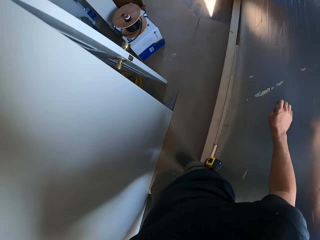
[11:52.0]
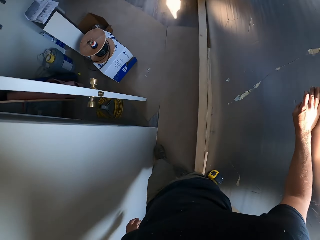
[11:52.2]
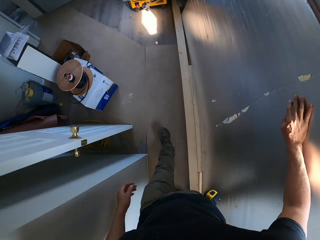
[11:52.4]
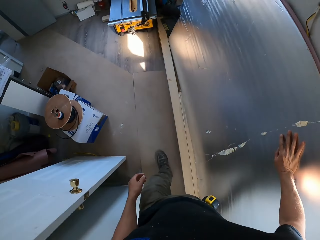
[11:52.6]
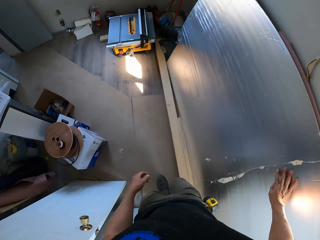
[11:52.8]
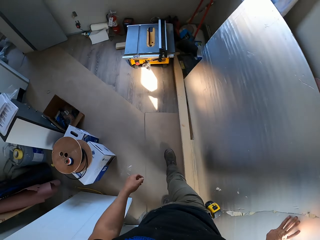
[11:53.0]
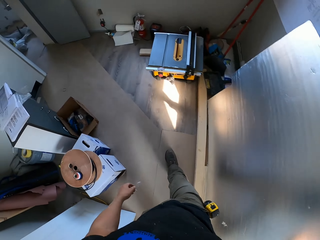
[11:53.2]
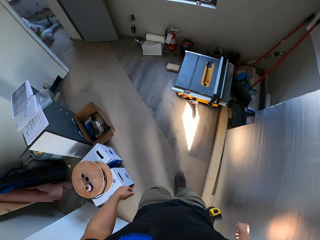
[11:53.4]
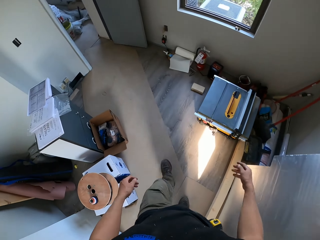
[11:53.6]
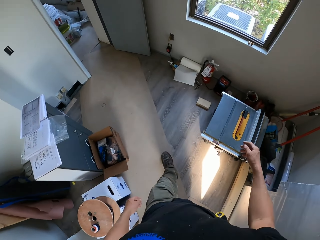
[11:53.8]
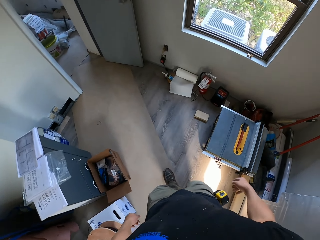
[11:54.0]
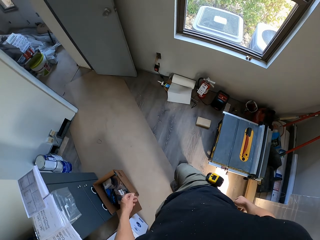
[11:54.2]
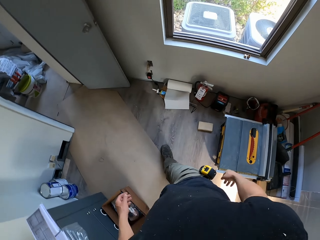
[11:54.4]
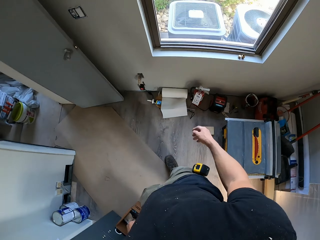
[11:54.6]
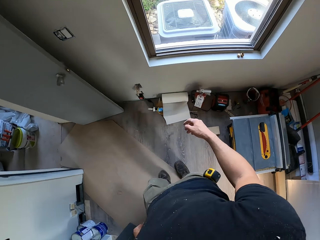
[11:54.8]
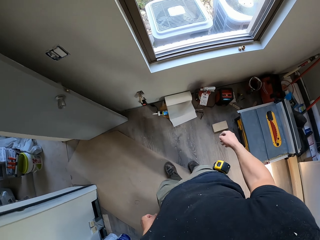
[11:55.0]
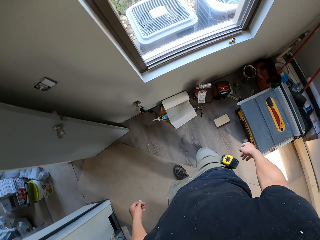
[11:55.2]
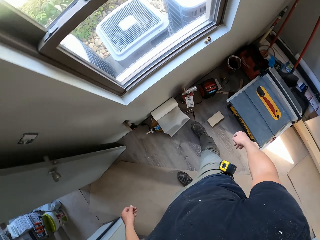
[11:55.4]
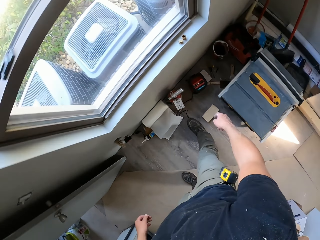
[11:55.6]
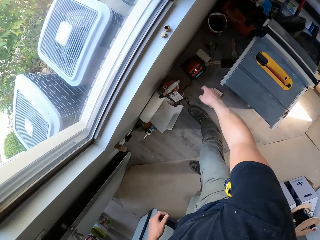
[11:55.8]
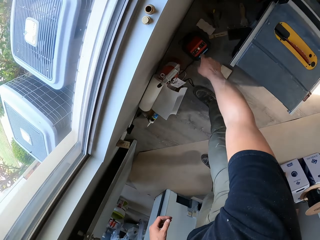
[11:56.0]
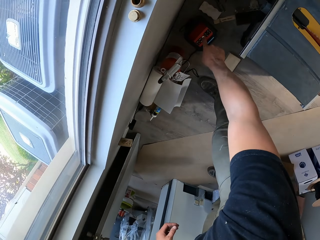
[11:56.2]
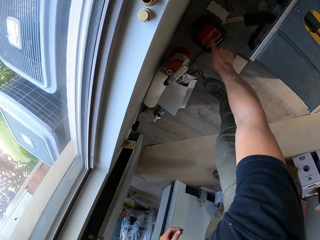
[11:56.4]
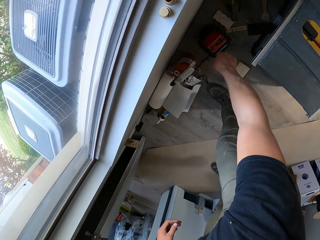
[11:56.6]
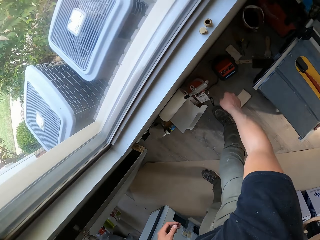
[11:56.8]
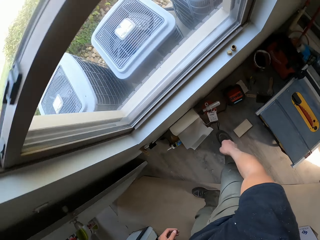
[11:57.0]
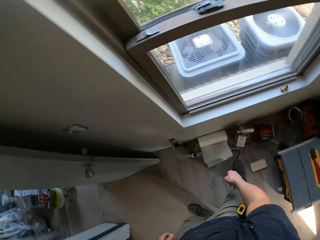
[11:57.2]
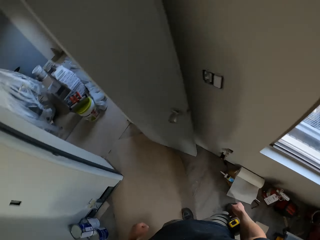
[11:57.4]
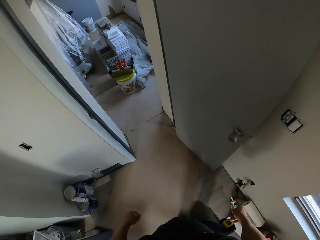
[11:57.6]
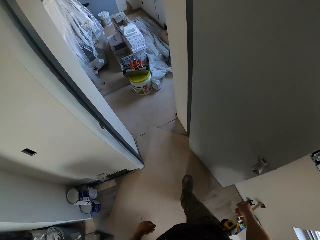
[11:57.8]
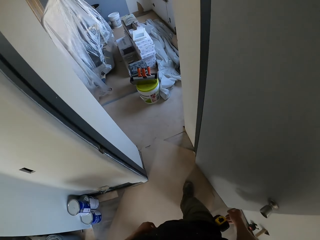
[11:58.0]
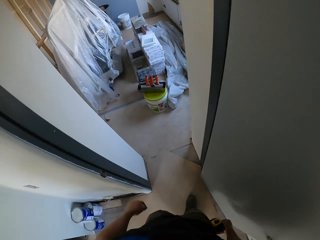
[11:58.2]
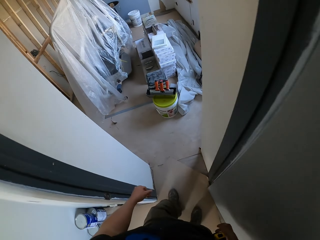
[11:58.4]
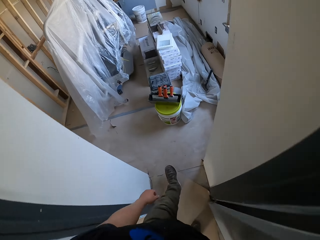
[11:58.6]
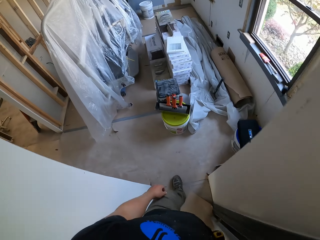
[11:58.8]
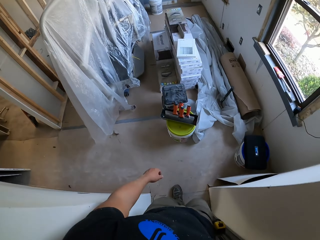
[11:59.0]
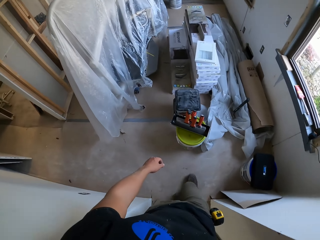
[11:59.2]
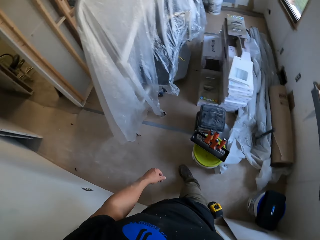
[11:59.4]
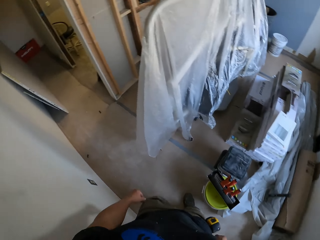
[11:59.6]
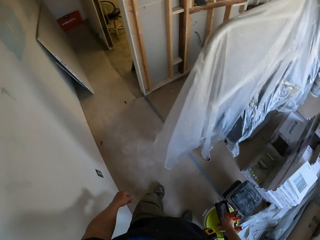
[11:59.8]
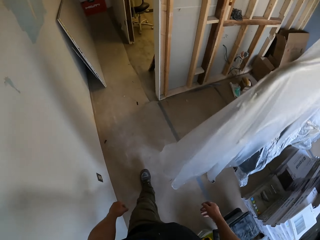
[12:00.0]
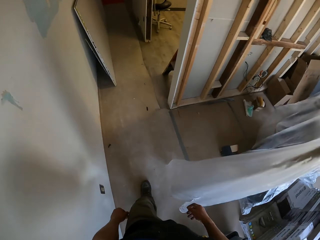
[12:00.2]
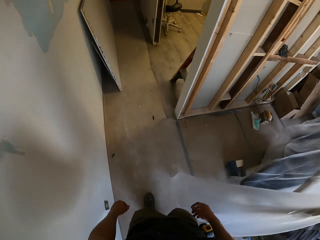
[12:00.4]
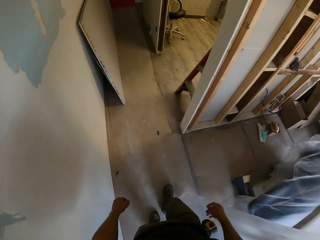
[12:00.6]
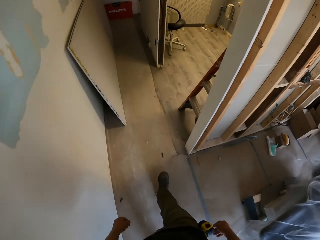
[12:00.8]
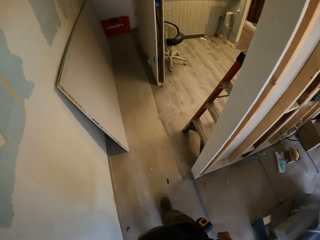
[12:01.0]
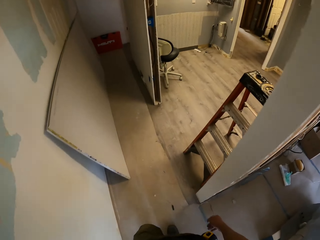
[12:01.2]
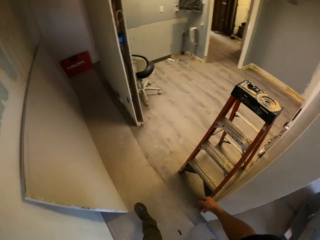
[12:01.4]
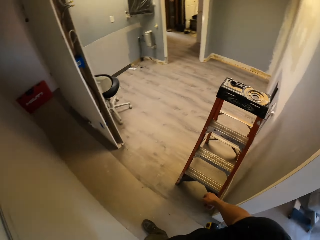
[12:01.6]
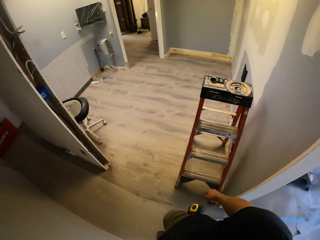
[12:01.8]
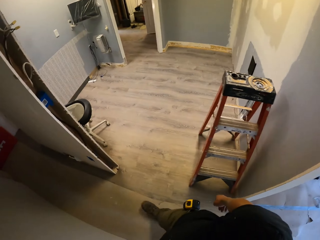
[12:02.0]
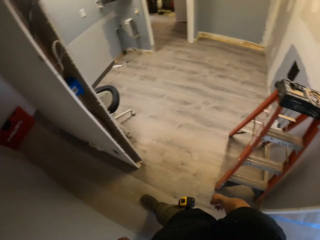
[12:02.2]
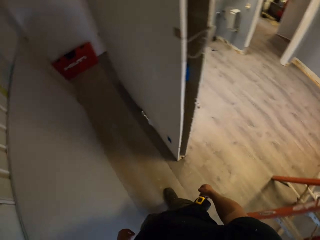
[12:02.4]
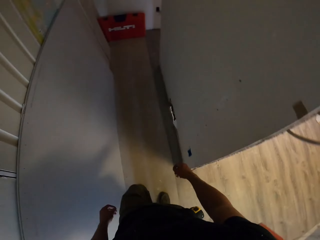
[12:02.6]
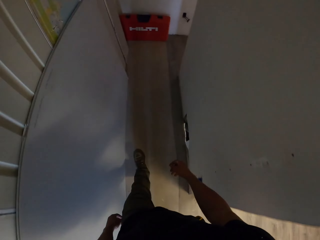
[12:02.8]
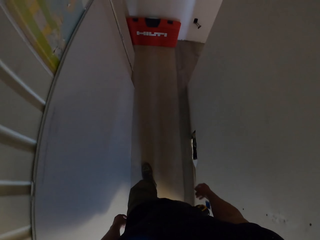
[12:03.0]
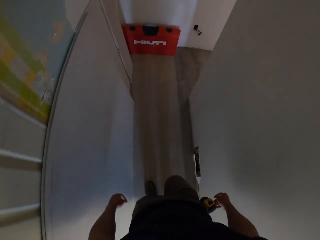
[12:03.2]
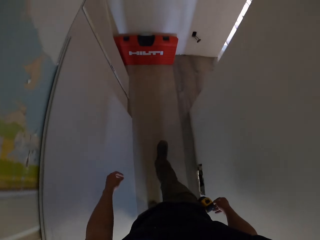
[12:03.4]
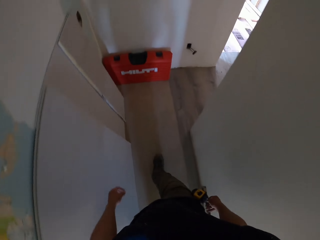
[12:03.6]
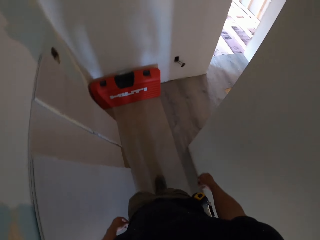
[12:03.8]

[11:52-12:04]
The camera wearer walks around. They bend down. They press a machine button. They walk around.

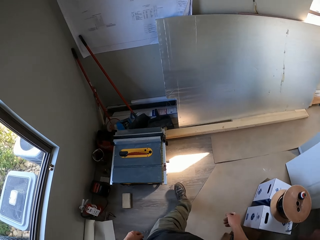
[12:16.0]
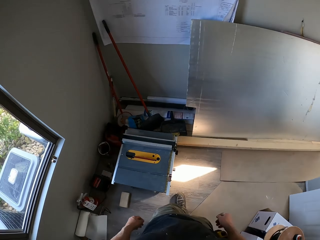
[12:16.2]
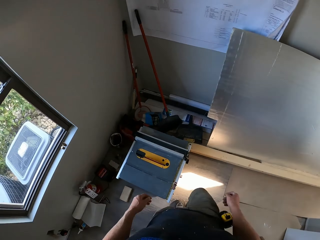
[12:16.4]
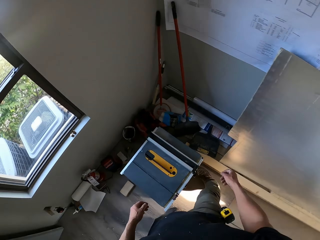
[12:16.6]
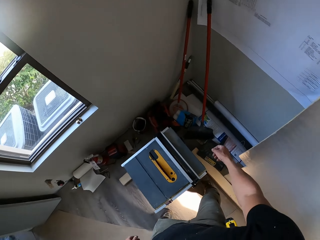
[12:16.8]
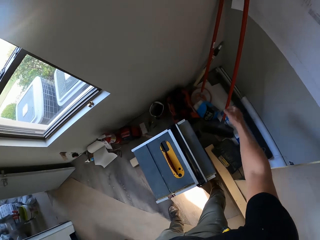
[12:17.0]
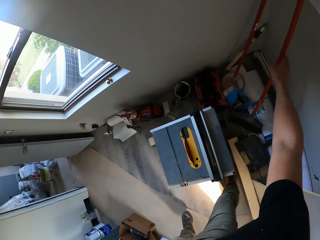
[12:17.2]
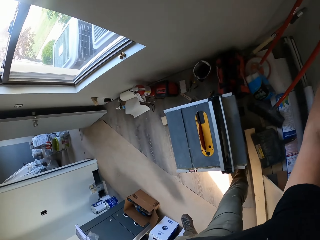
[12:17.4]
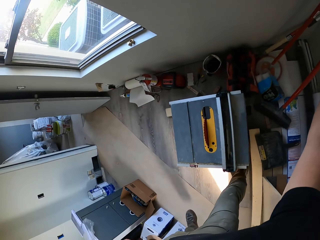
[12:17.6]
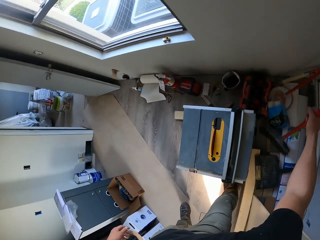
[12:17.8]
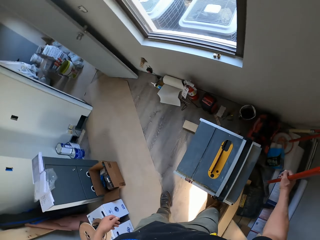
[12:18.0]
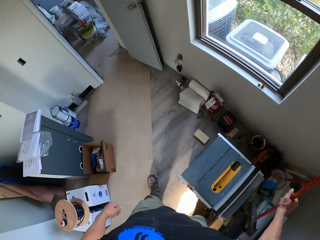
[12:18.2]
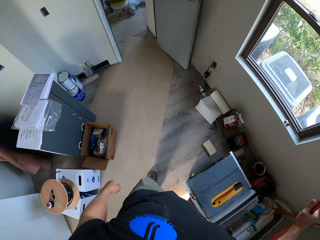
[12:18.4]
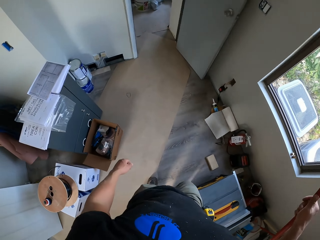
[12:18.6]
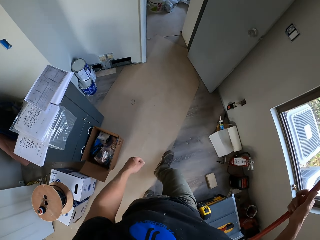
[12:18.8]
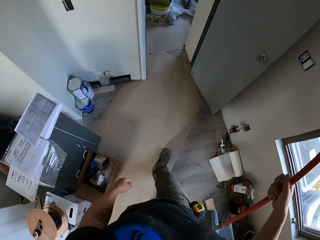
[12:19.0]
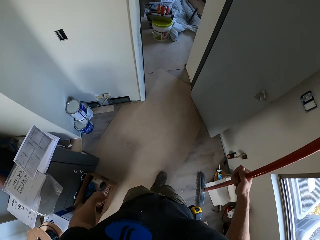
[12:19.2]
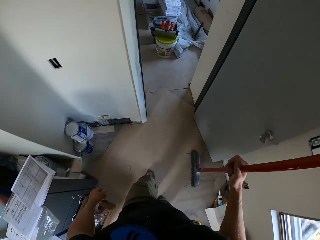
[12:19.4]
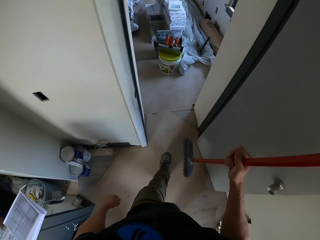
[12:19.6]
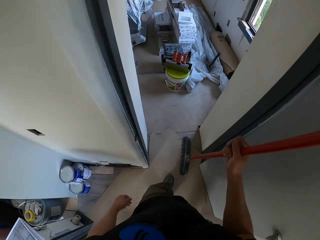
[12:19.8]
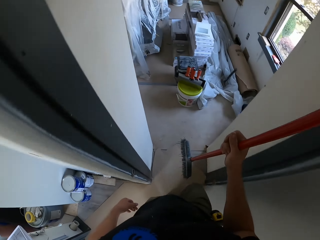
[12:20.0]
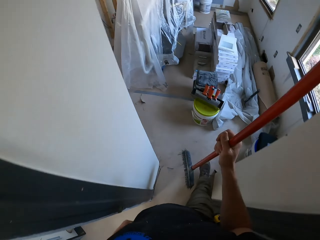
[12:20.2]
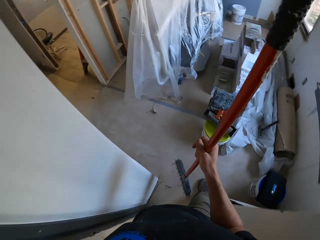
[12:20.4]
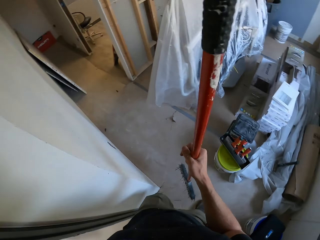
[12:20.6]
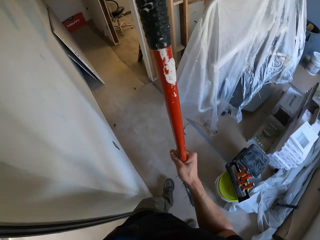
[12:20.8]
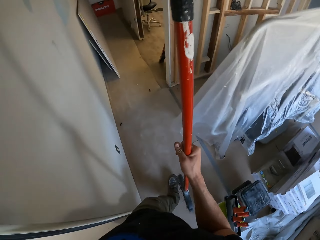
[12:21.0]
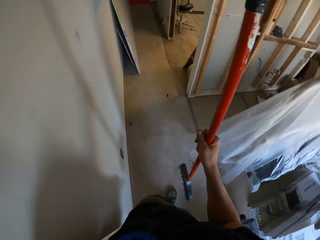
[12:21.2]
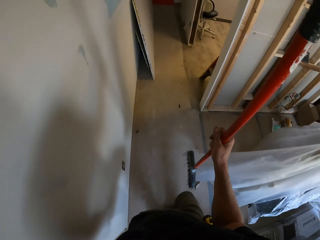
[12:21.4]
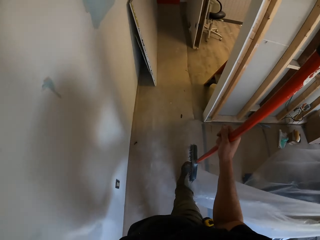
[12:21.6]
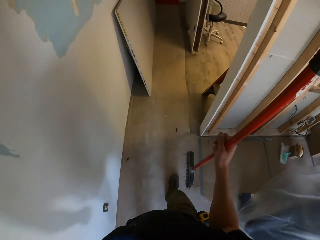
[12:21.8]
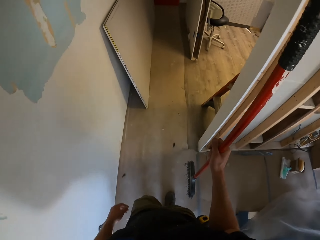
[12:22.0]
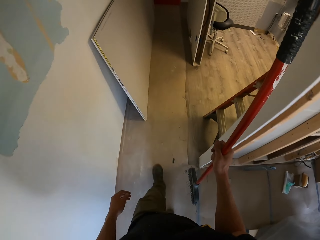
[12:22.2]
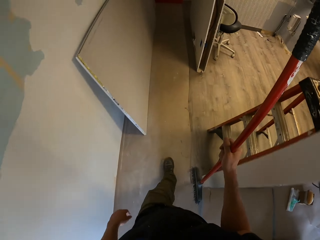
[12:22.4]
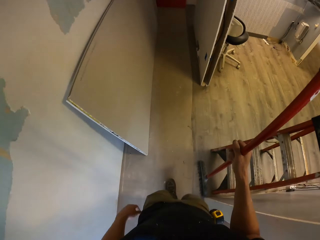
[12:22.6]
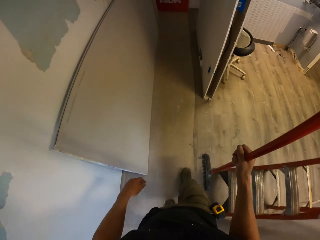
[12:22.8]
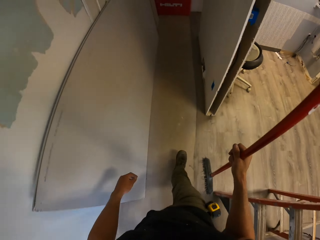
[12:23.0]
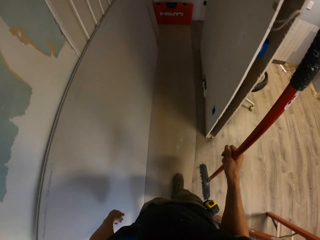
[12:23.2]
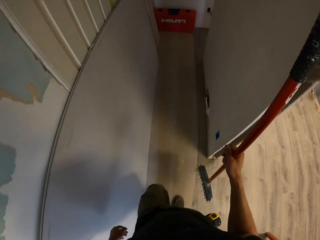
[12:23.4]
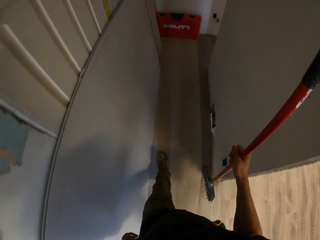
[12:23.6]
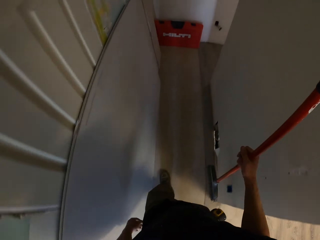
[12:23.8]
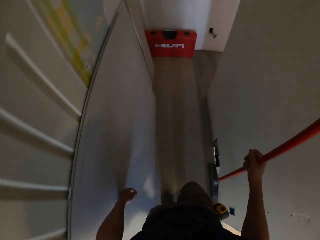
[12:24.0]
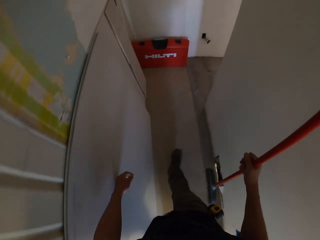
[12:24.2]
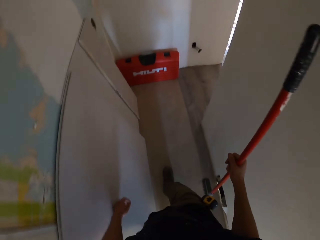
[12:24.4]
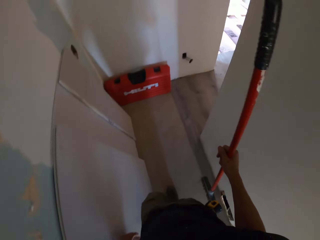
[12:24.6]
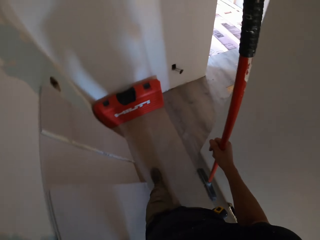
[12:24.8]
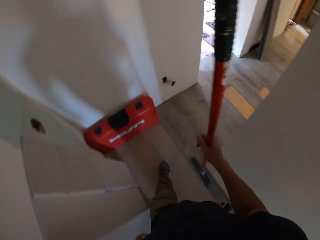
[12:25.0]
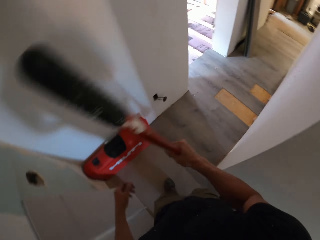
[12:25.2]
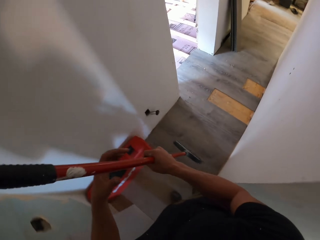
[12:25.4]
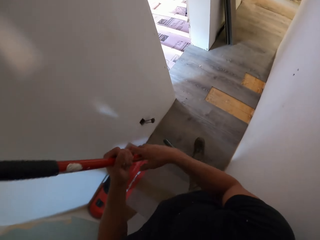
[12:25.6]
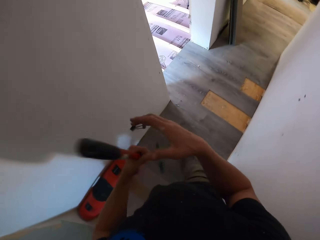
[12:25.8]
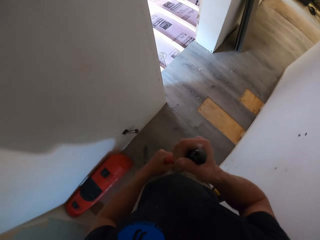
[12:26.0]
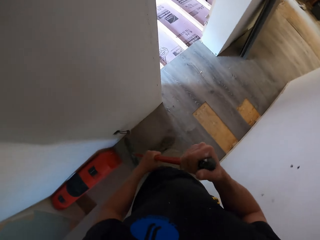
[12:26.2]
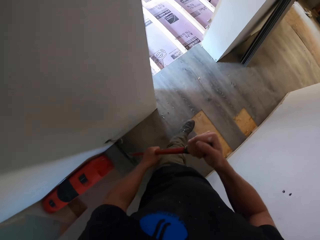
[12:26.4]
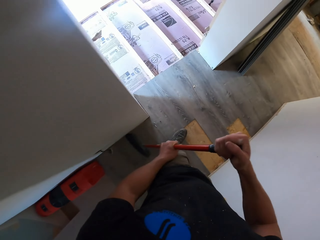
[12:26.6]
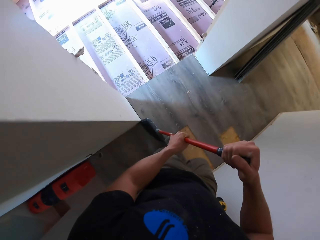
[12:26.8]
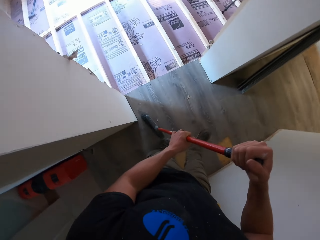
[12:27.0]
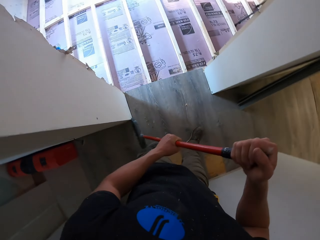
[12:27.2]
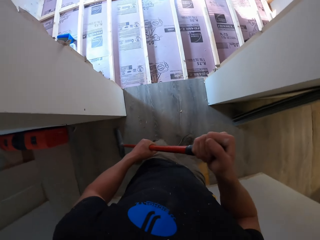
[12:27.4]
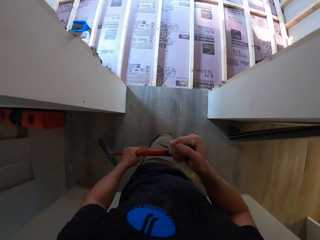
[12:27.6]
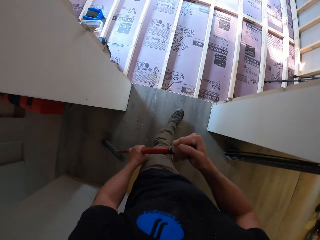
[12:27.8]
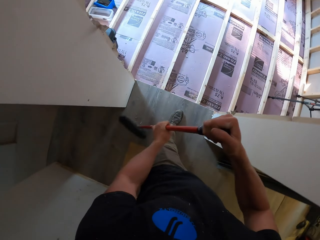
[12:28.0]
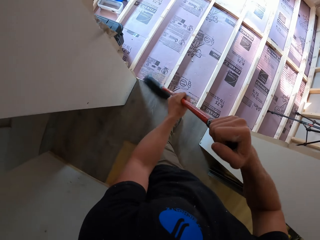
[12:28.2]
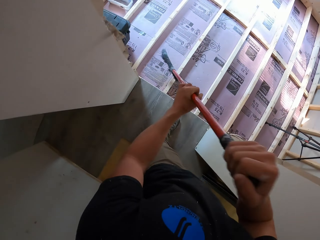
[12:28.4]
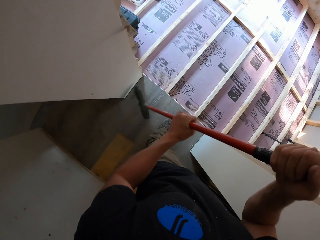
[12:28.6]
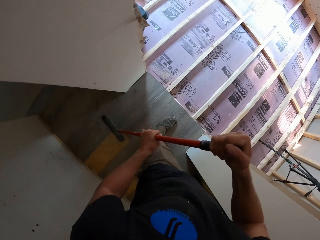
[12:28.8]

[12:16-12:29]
The camera wearer picks up a broom or brush. They walk around. They sweep the floor with the brush.
